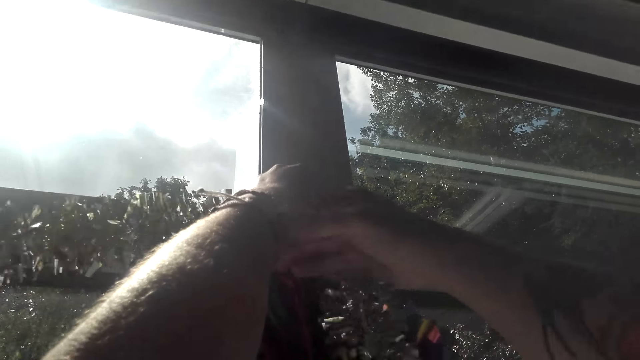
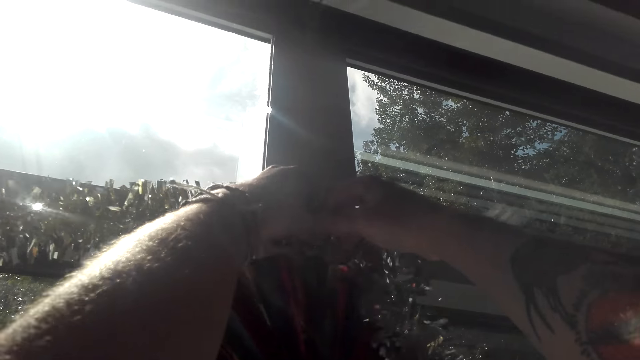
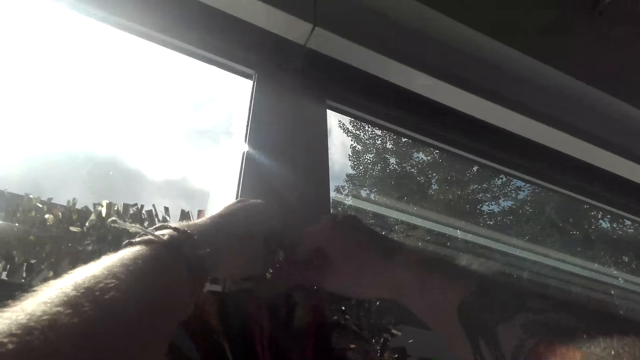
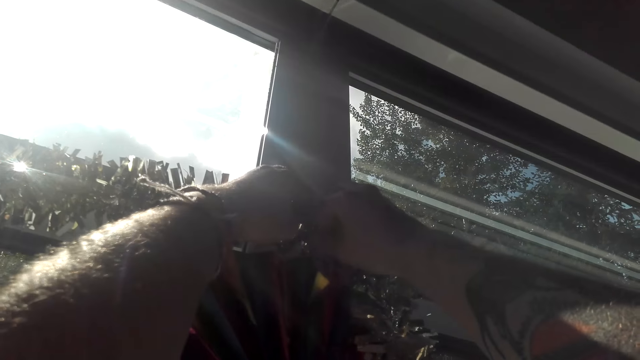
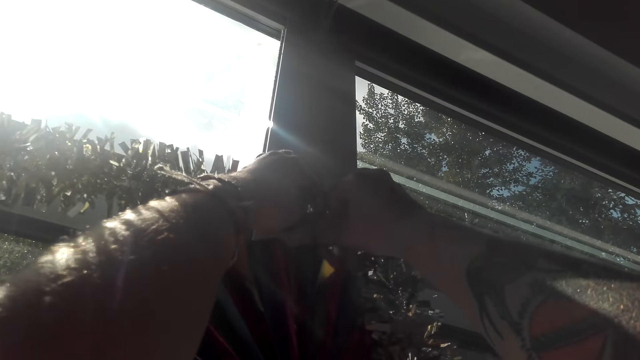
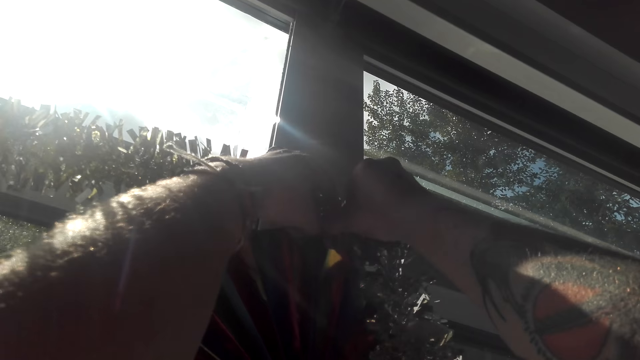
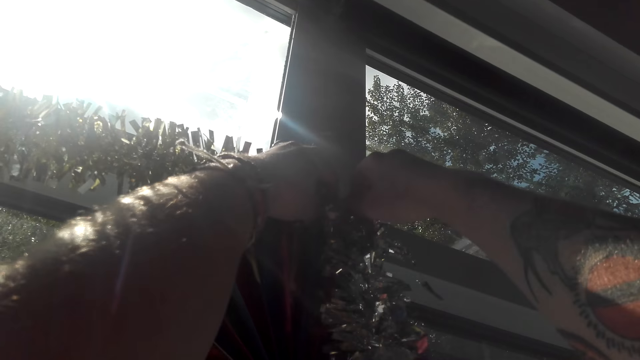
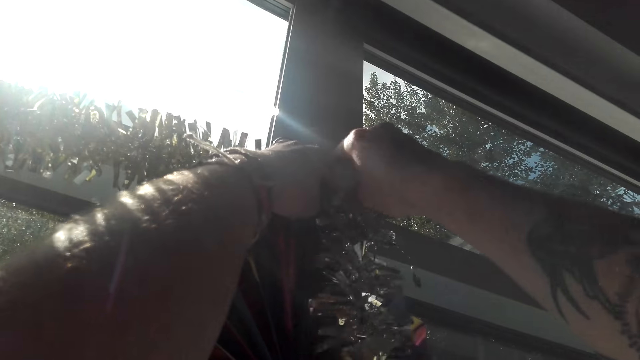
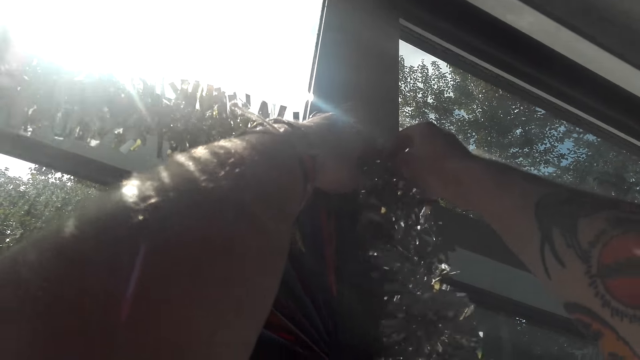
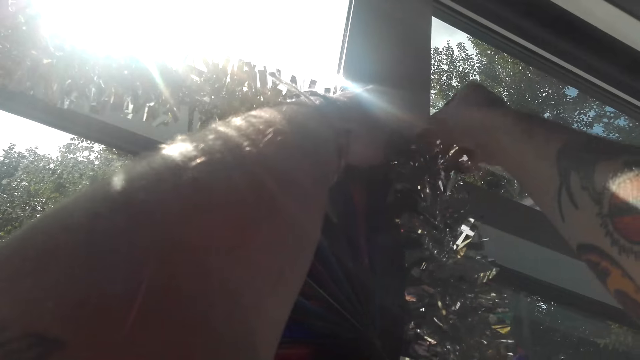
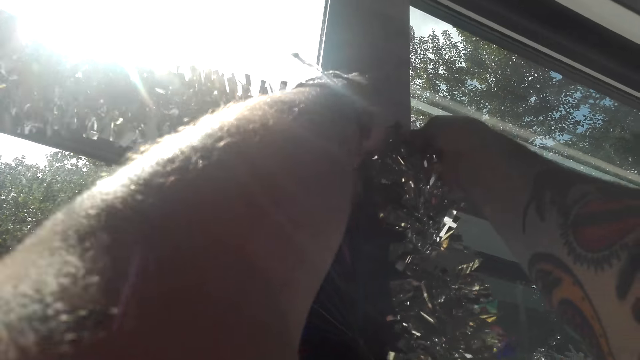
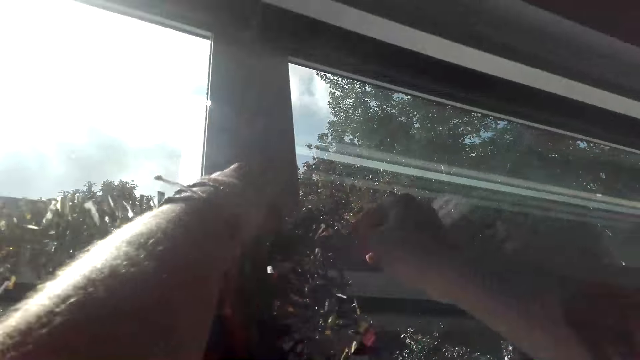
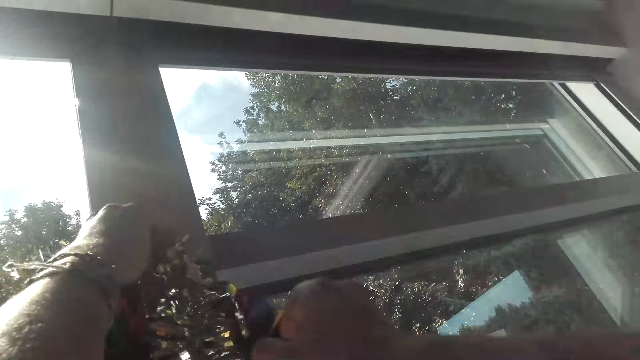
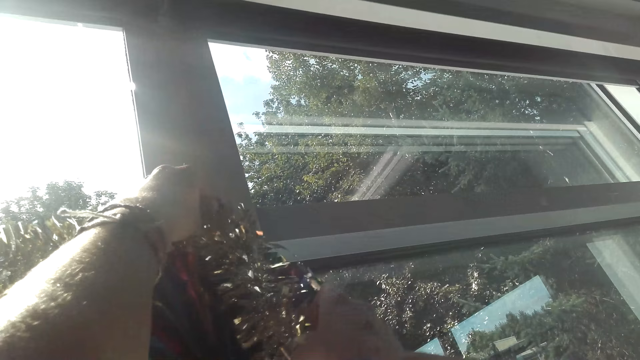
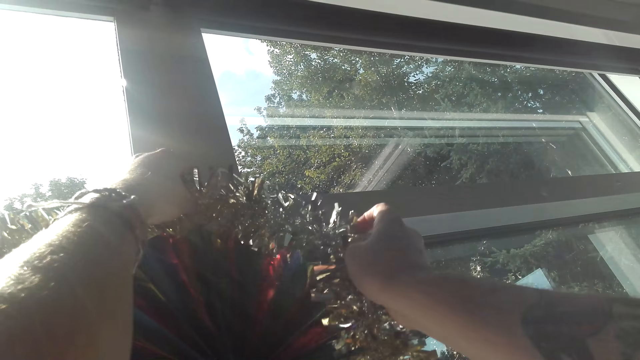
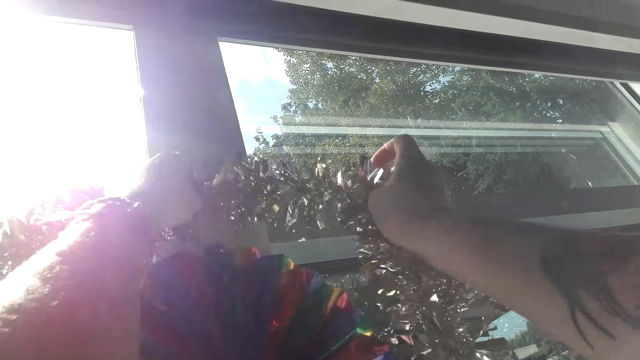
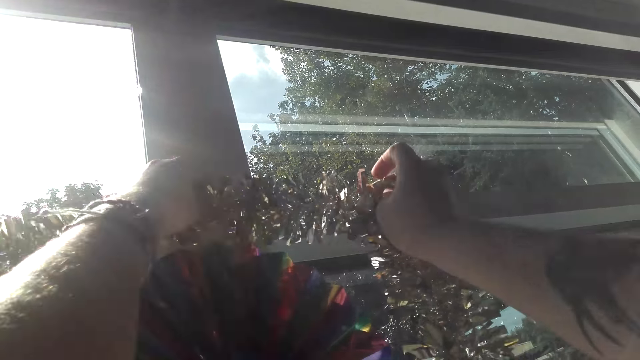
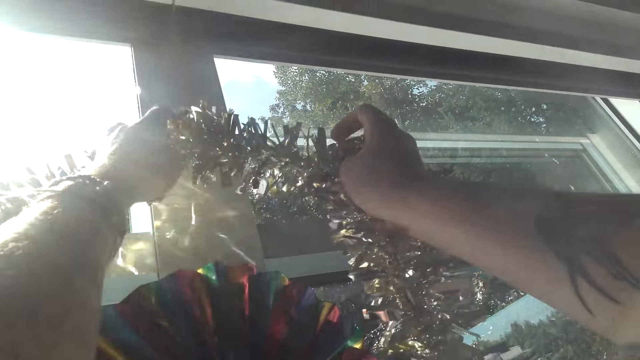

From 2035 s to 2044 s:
The camera wearer places tape on the decoration.

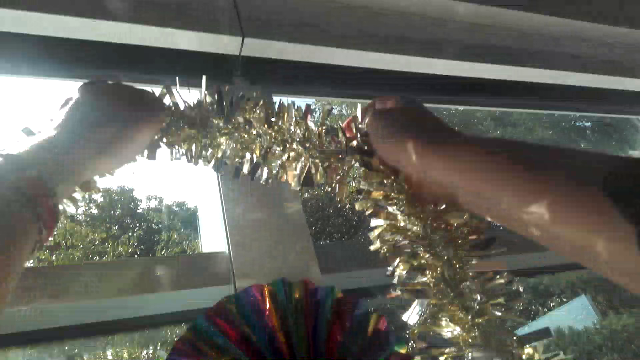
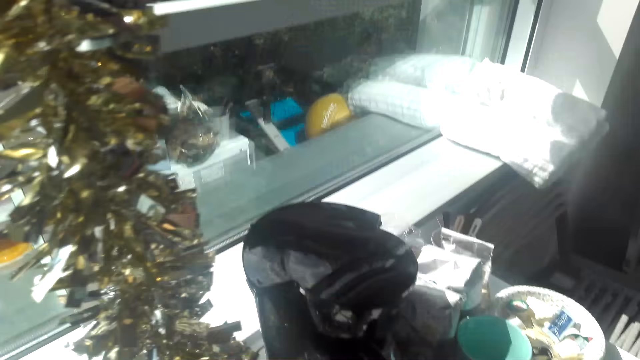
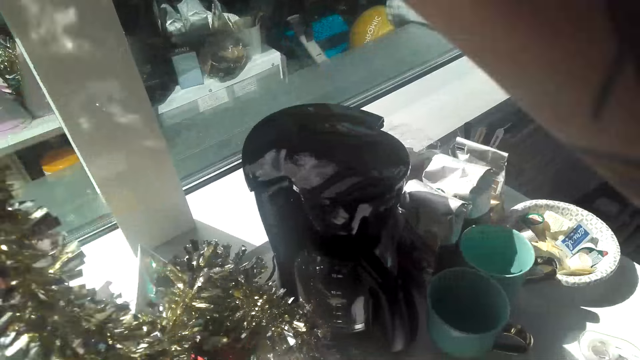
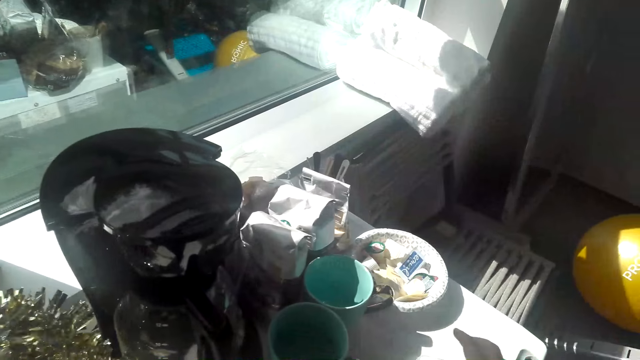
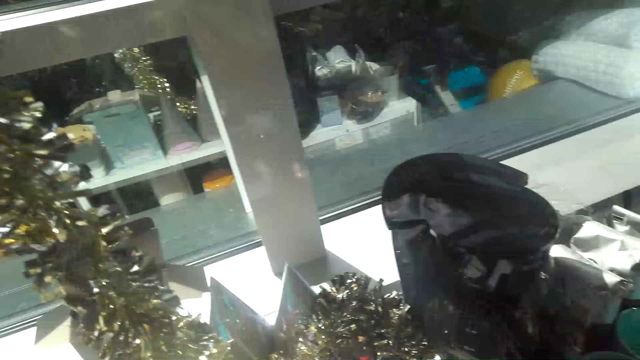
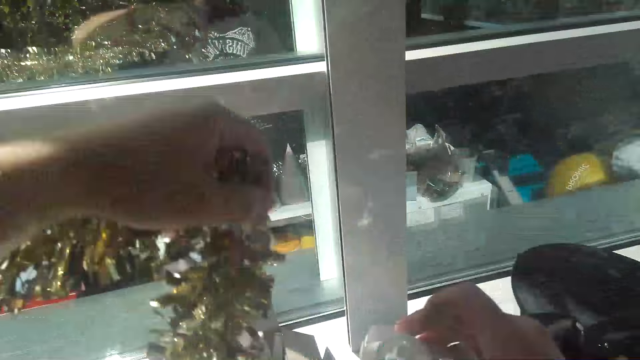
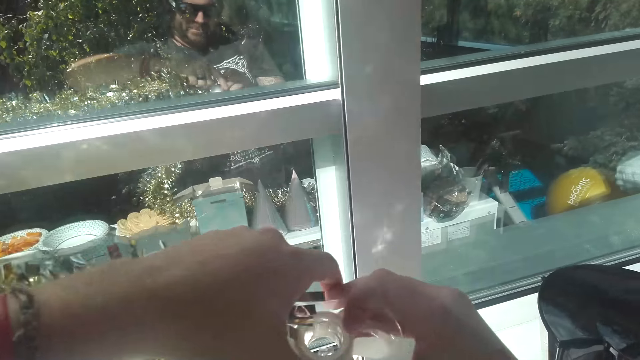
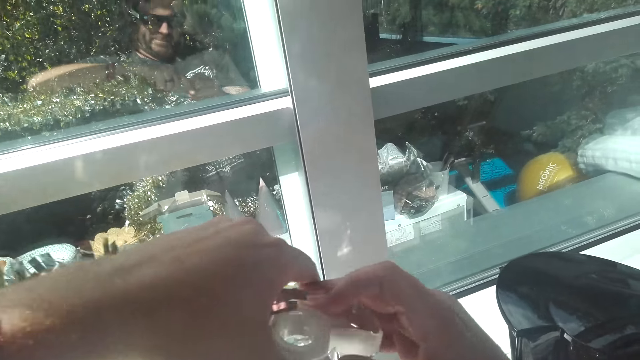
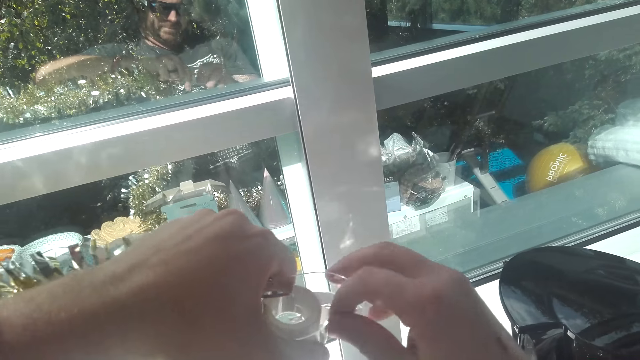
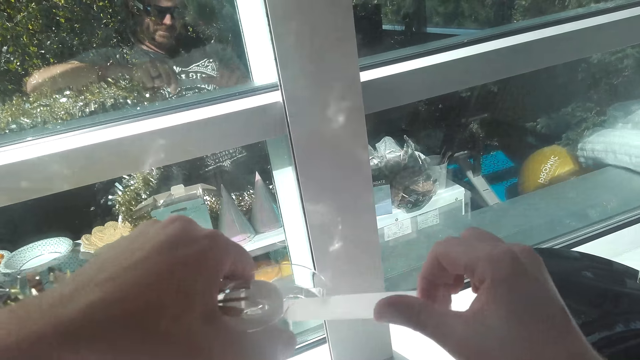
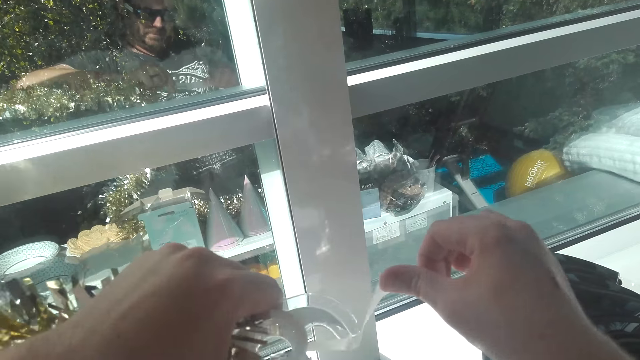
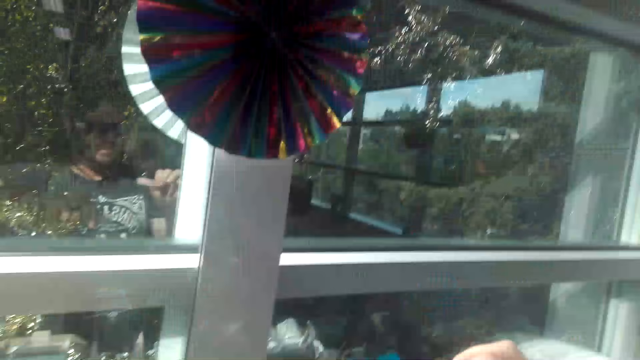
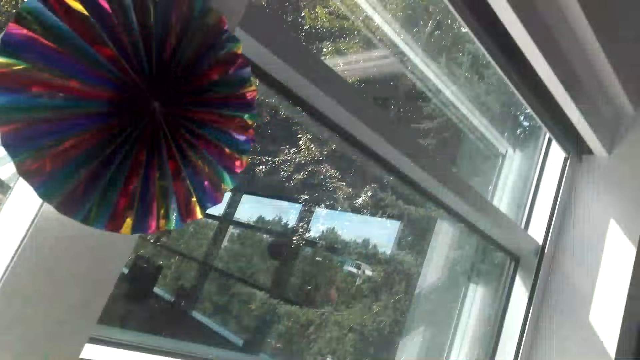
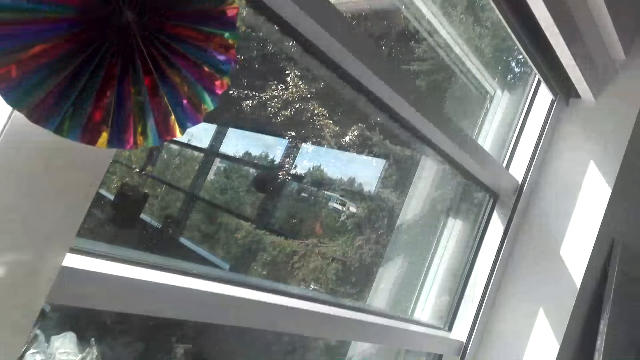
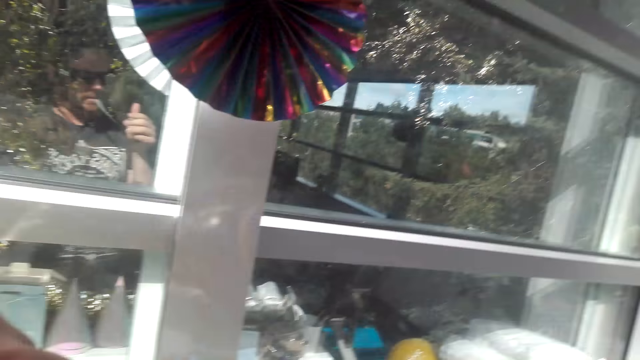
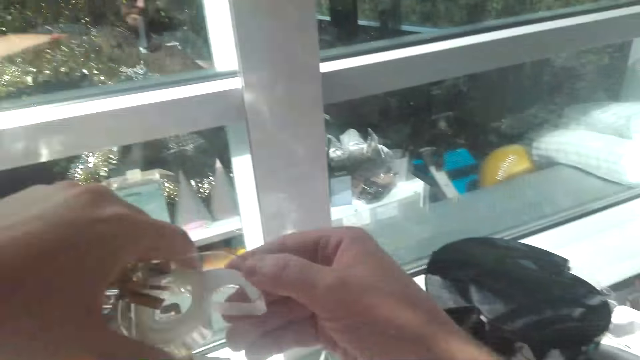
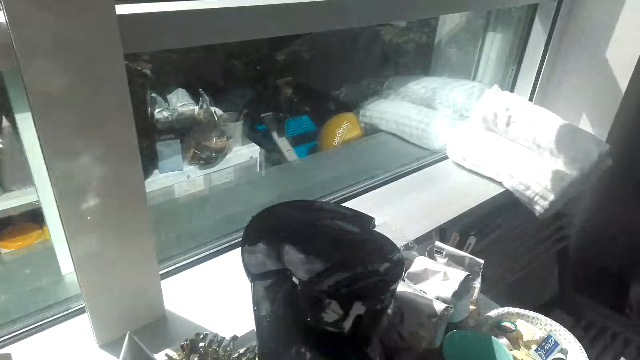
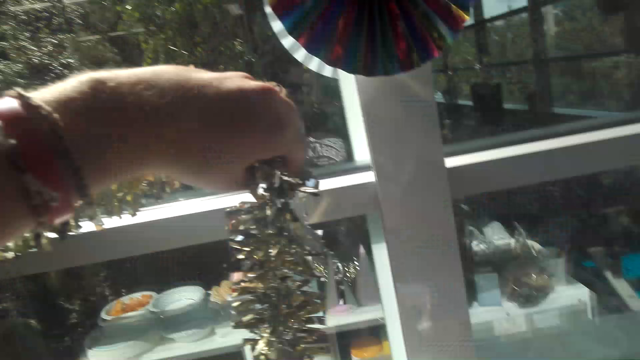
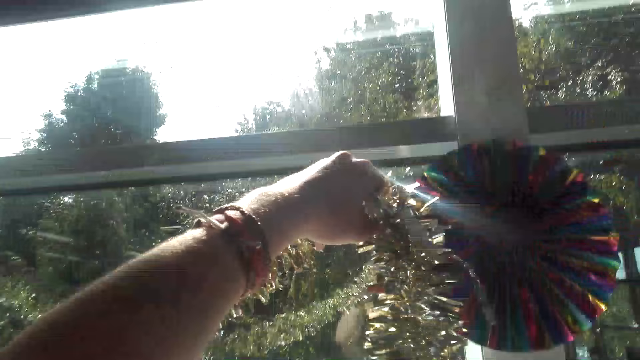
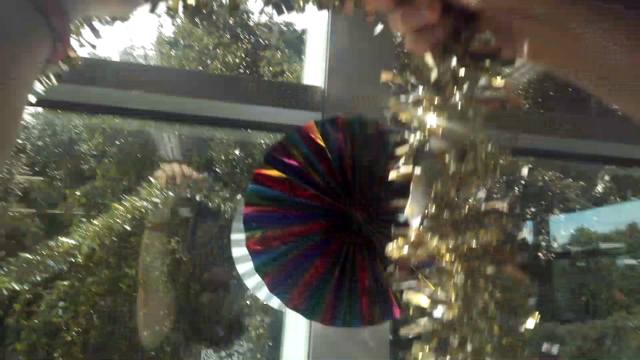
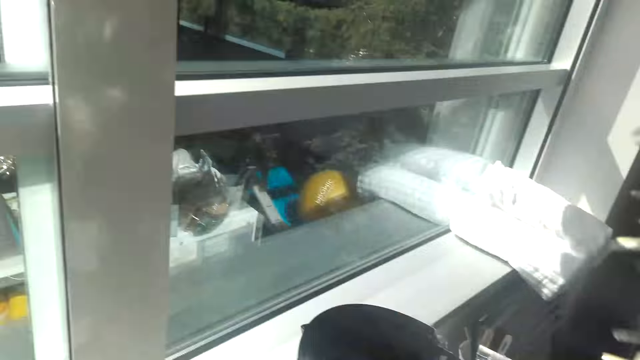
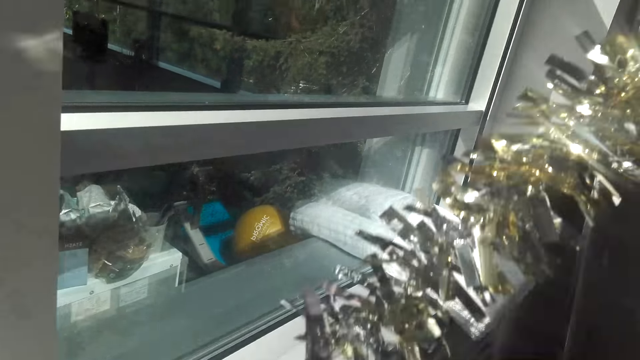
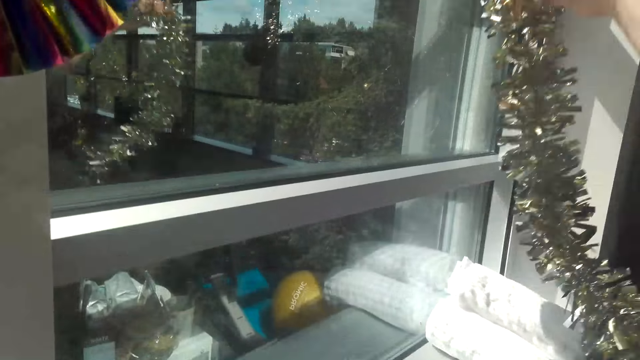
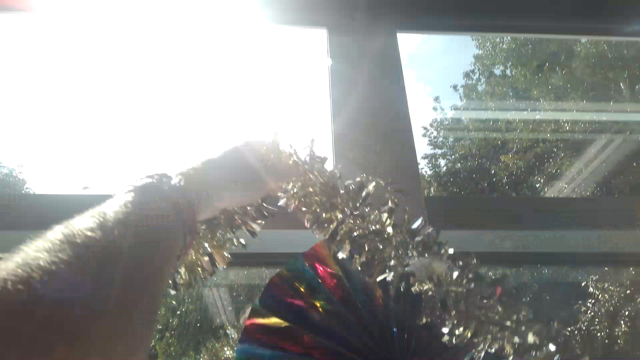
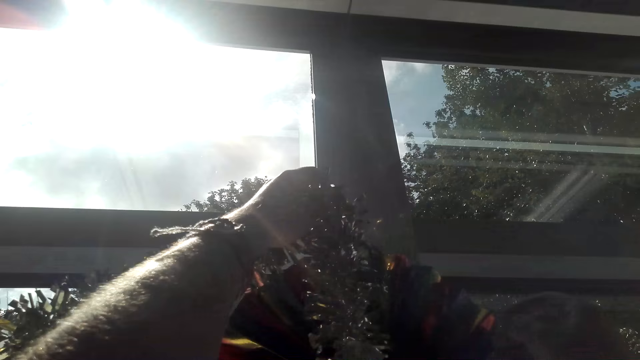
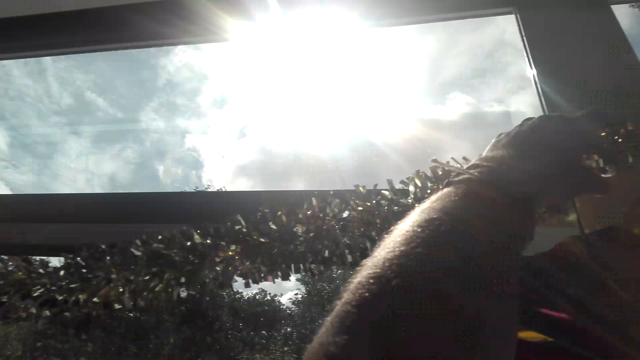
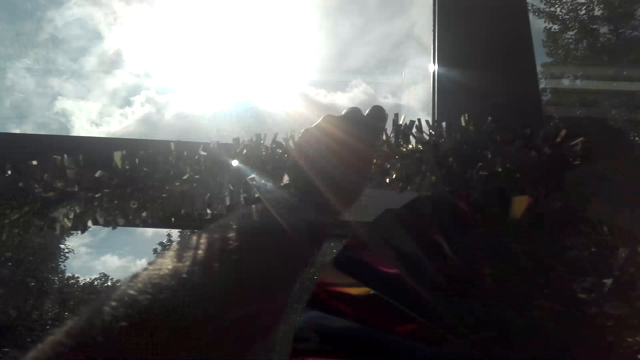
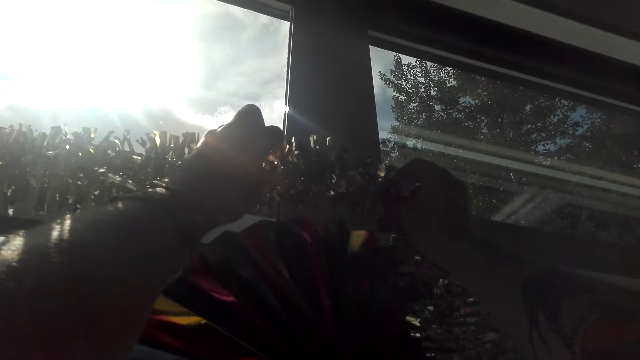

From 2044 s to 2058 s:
The camera wearer puts the hand down. They walk around the room and touch the decorative ribbon. They hold tape with both hands. They cut the sole tape with the hands. They look at the tape. They walk around the room. They lift up the decorative ribbon. They hold the decorative ribbon with both hands. They hang the decorative ribbon on the window.
